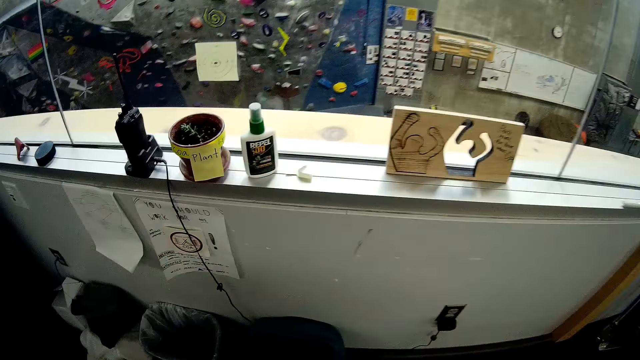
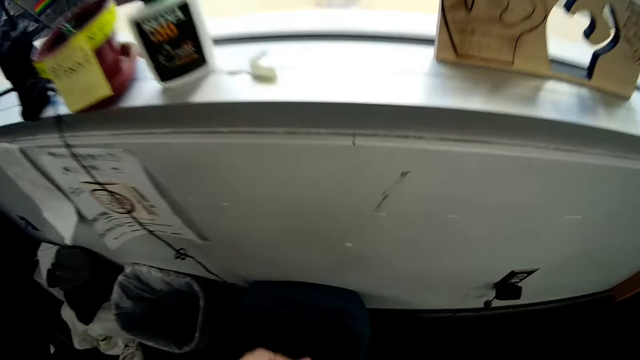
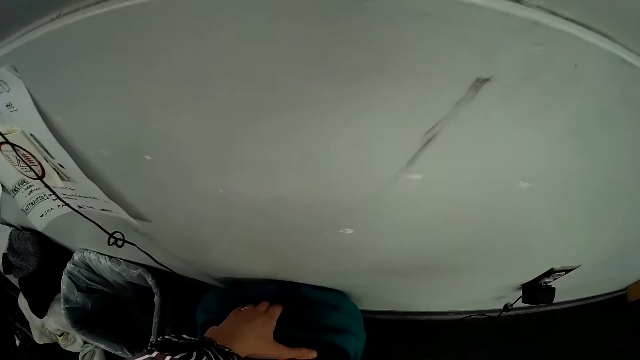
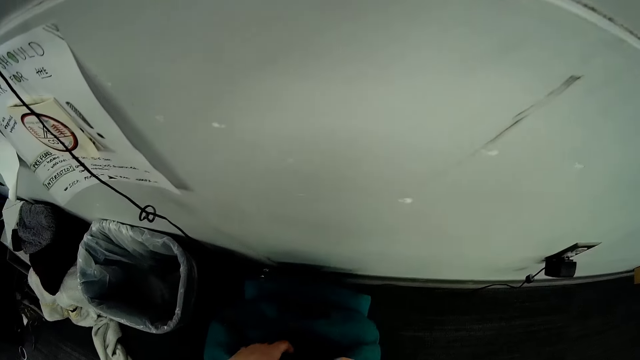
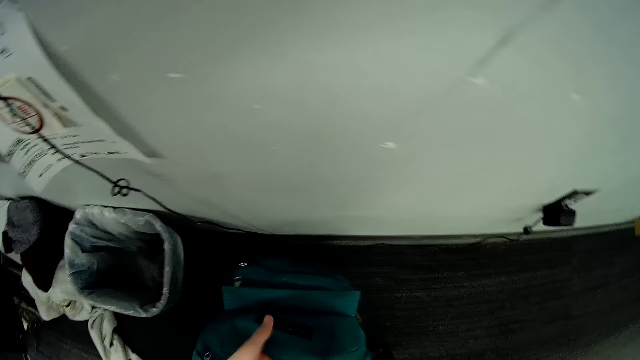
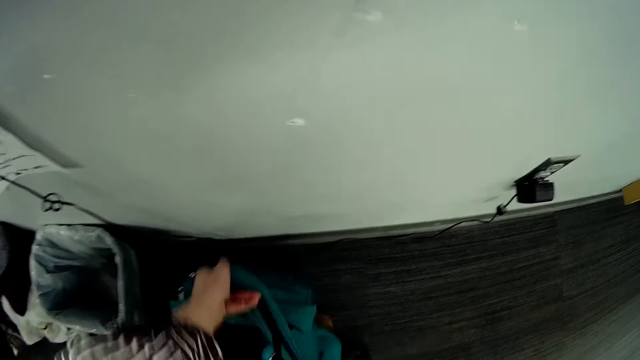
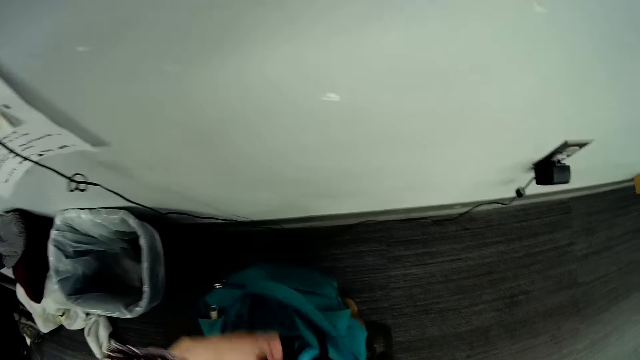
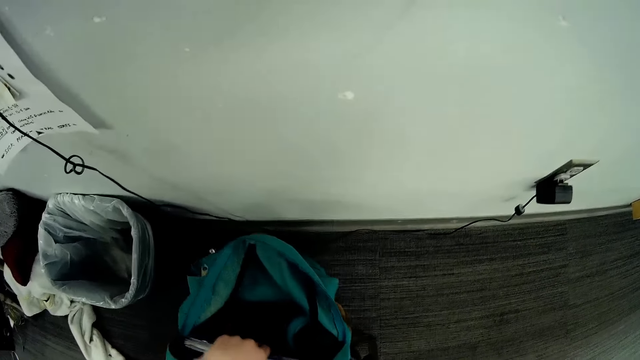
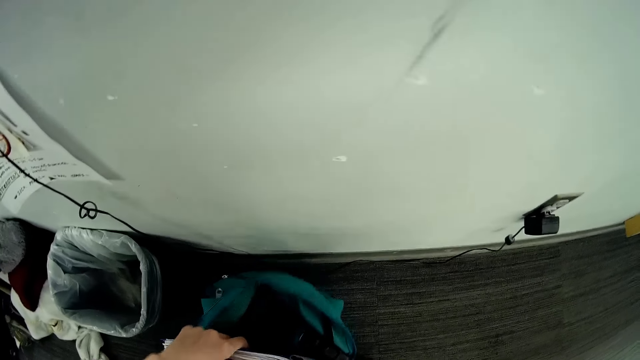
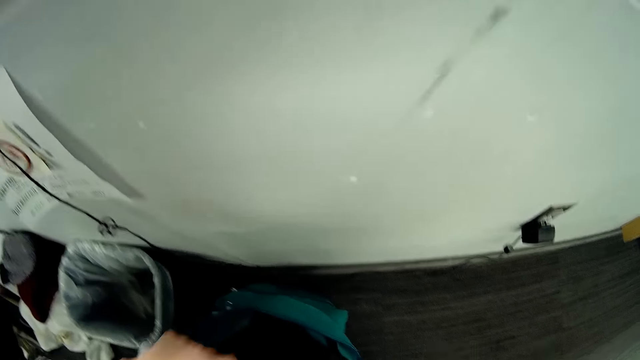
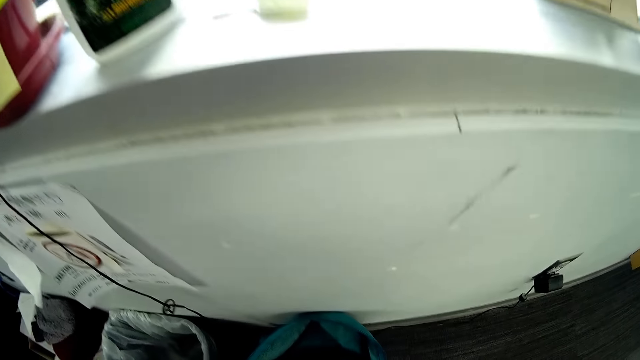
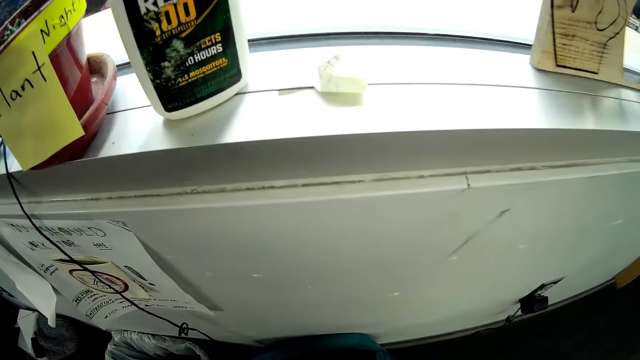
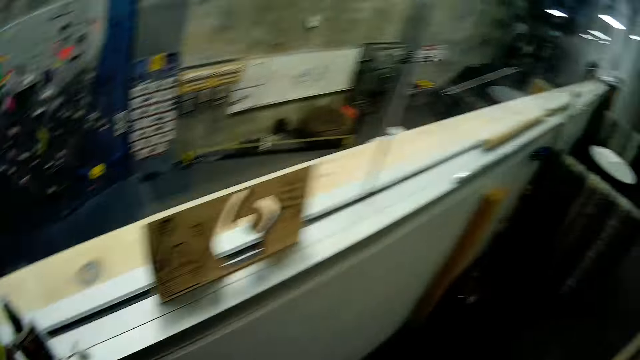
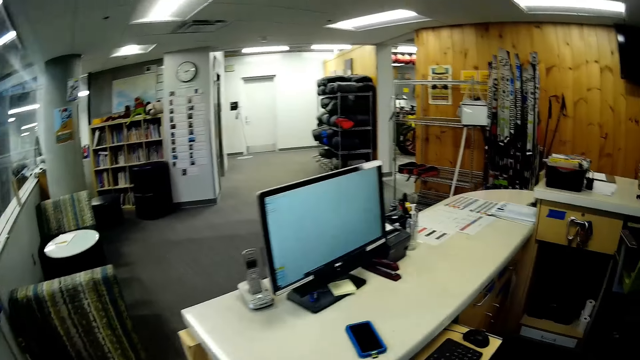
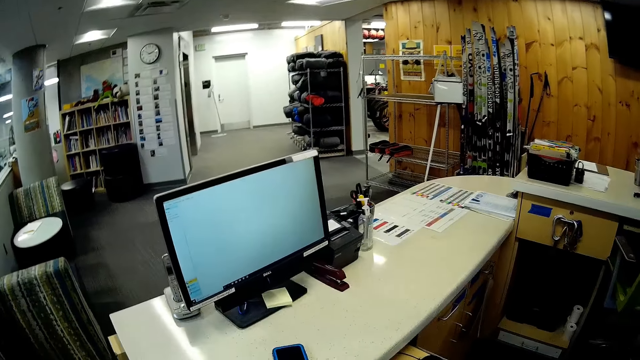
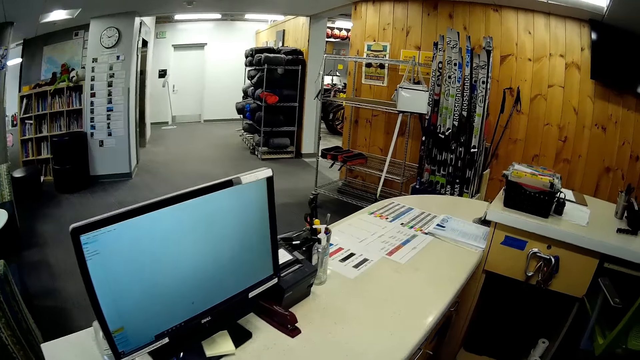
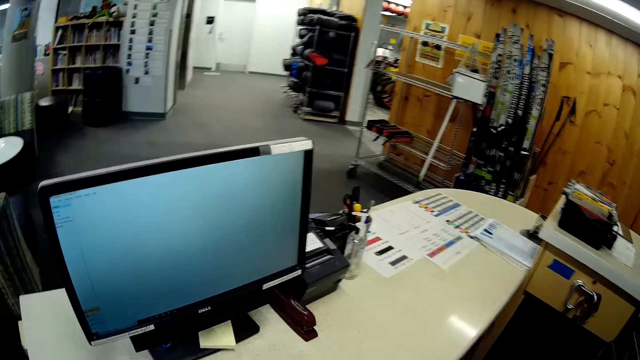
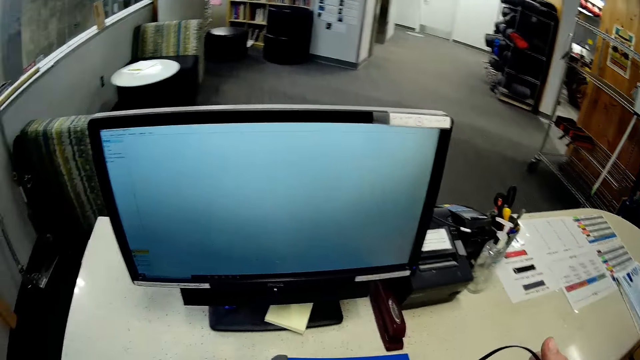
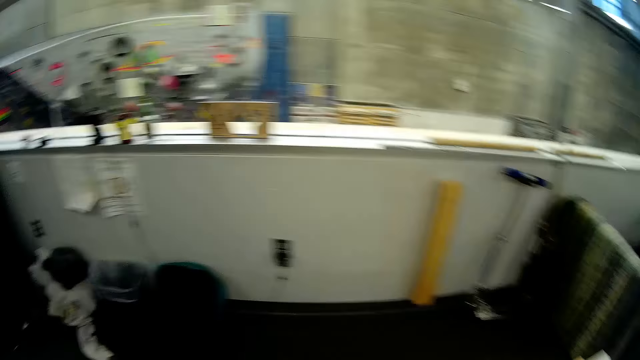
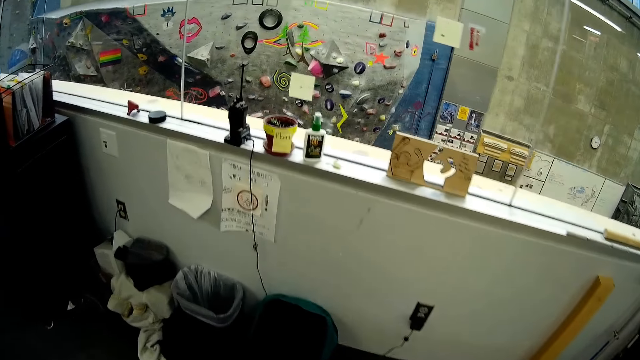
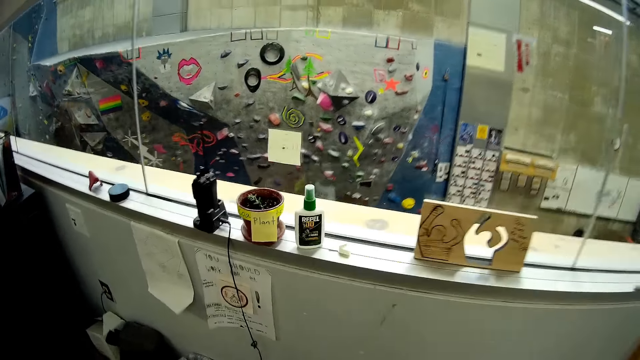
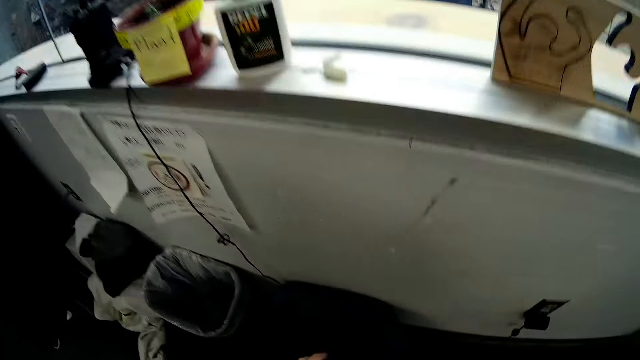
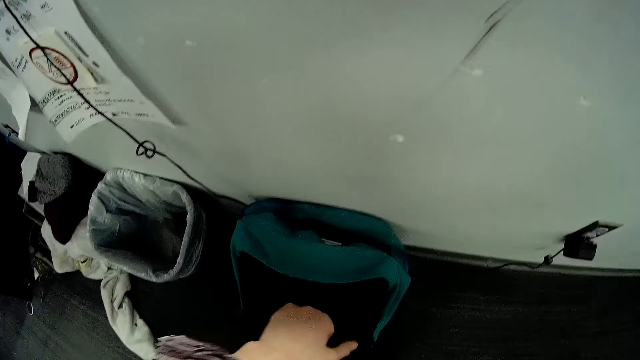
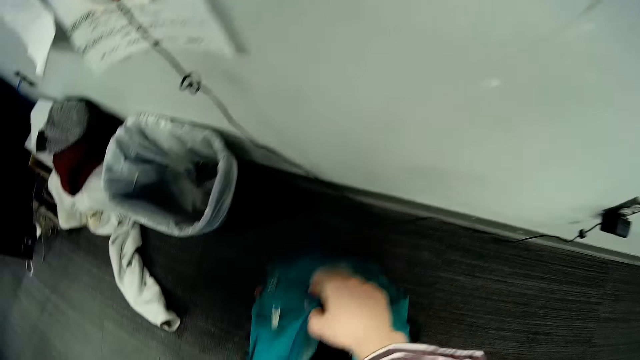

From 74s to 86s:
The camera wearer touches a bag on the floor with her left hand. She grabs the bag on the floor with her hands. She opens the bag on the floor with her hands. She pulls a book from the bag with her left hand. She walks. She drops the book on the countertop with her hands. She grabs the bag on the floor with her left hand. She holds the bag on the floor with her hands.

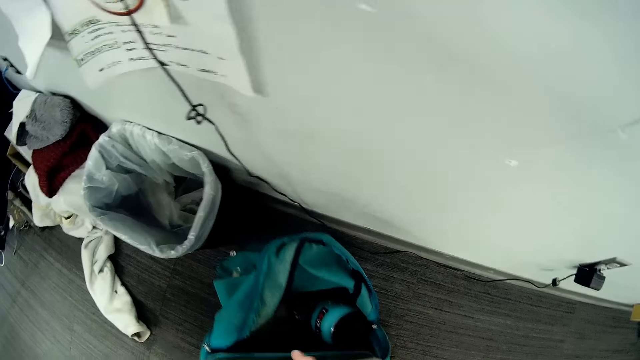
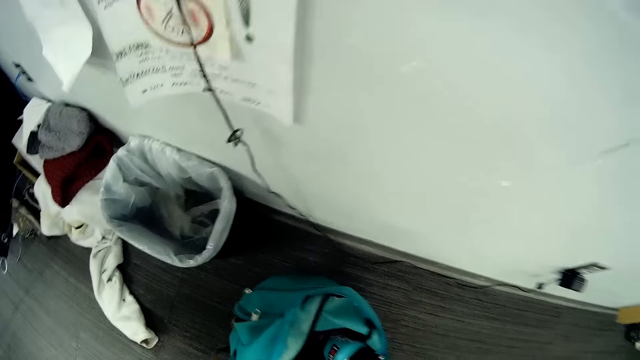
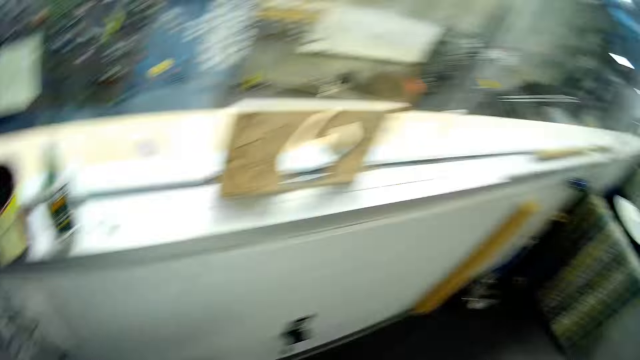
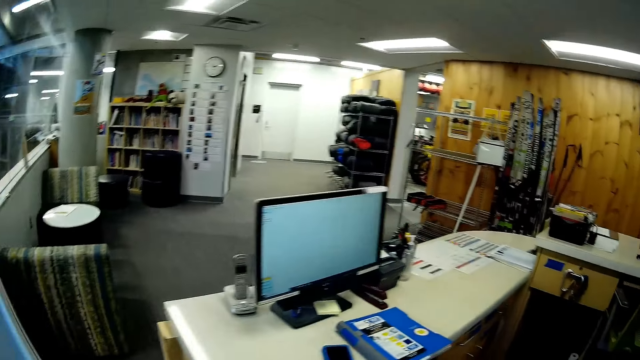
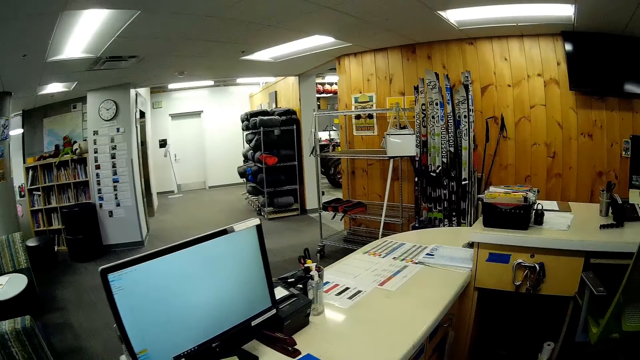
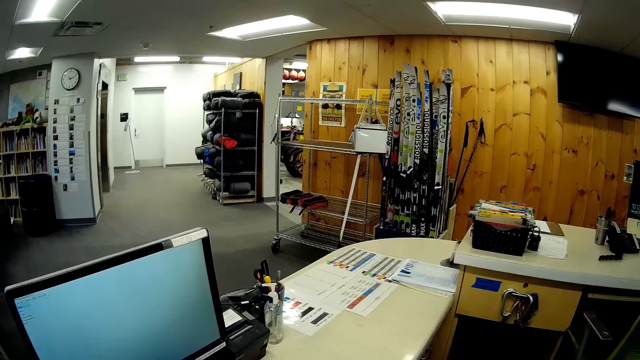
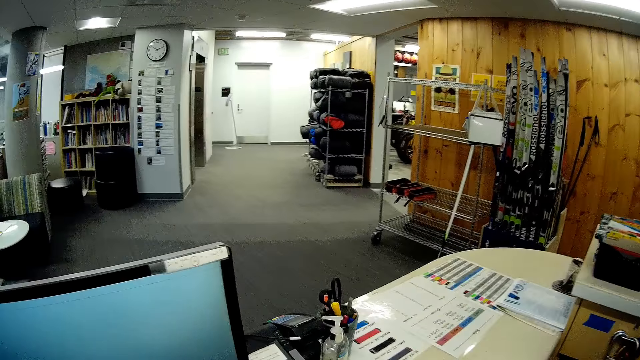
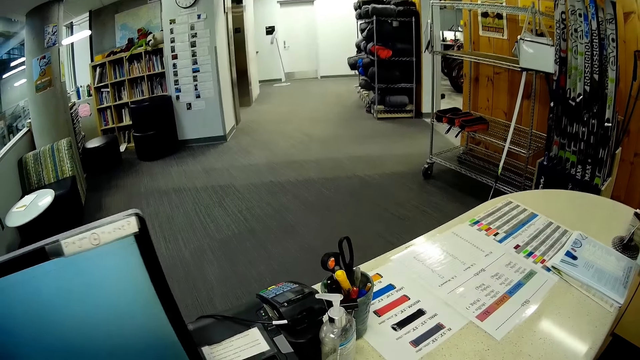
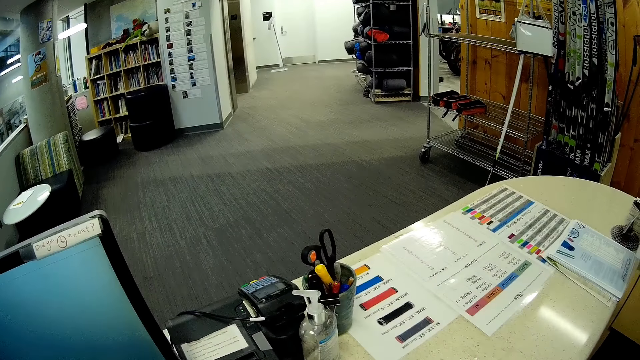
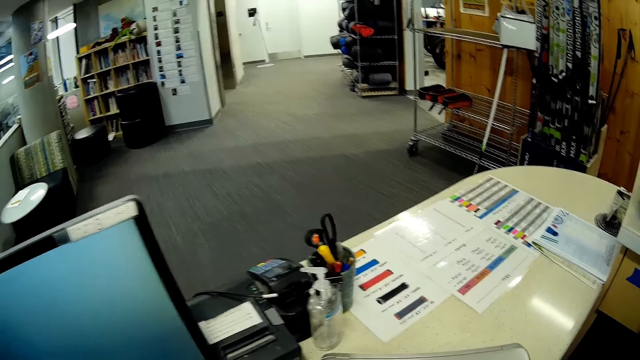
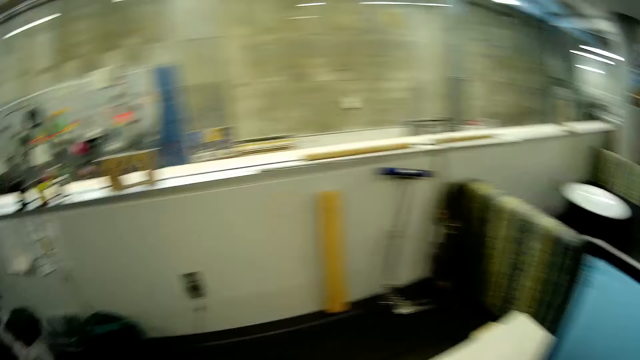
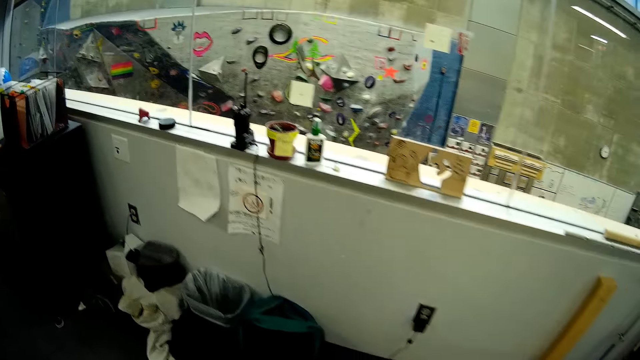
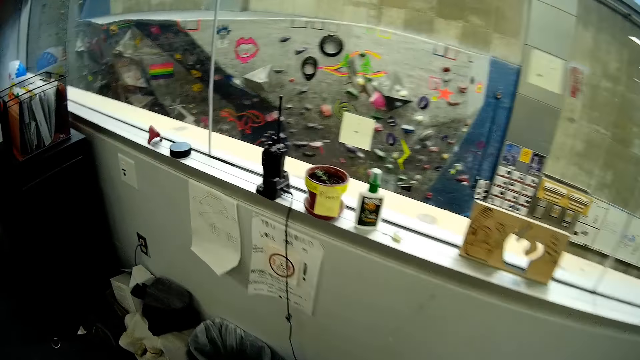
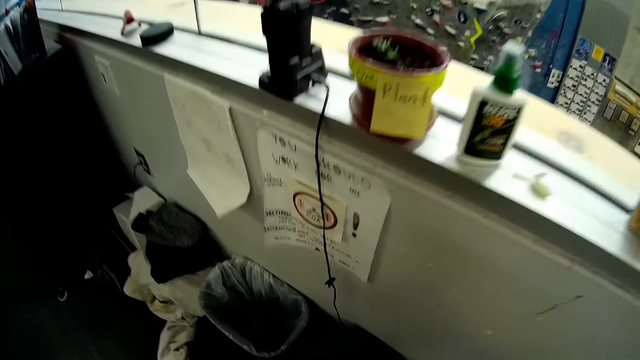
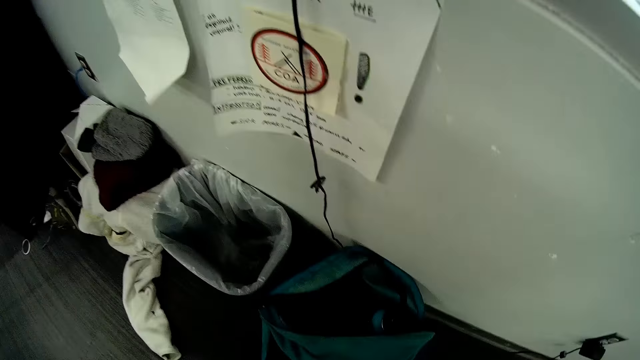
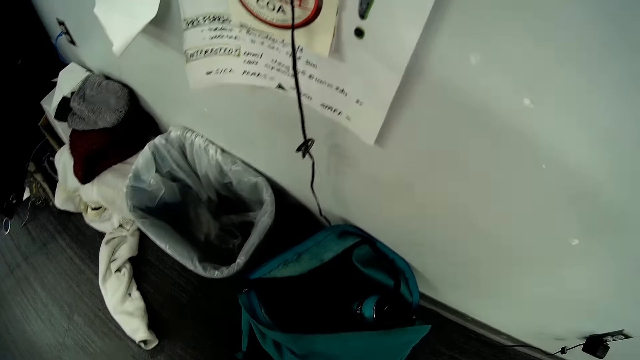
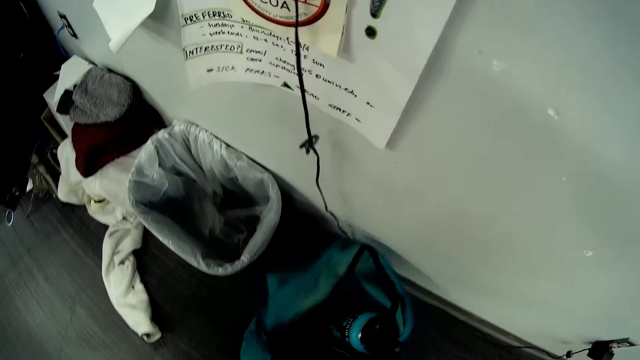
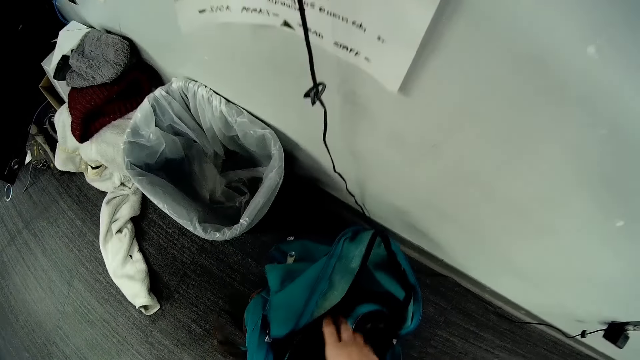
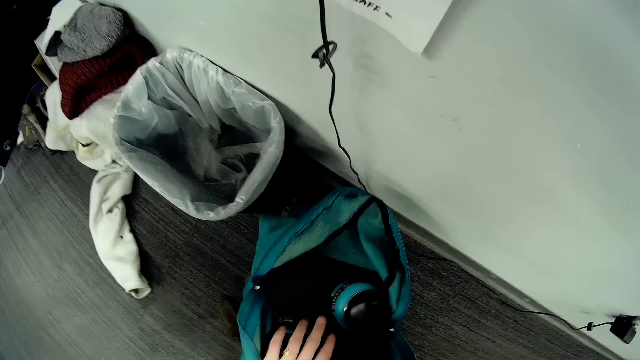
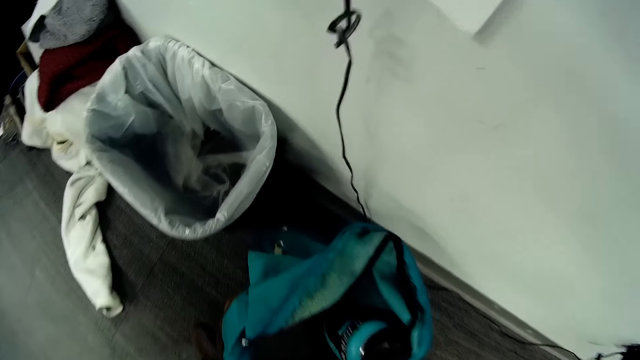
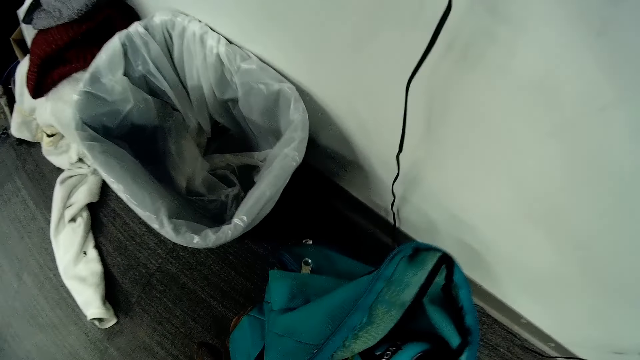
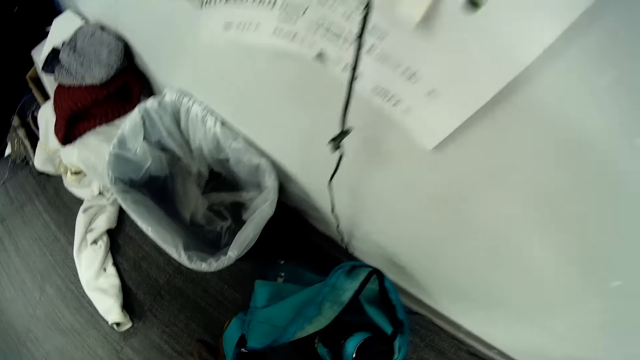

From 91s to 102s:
The camera wearer lifts a laptop from the bag with her right hand. She walks and carries the laptop. She drops the laptop on the countertop with her hands. She walks. She holds the bag on the floor with her left hand. She holds the bag on the floor with her right hand. She grabs the bag on the floor with her hands. She searches the bag on the floor with her right hand. She searches the bag on the floor with her left hand.
